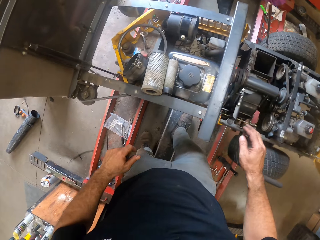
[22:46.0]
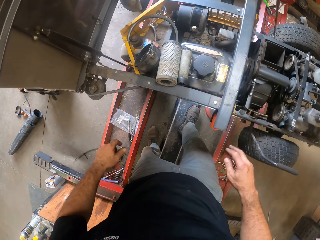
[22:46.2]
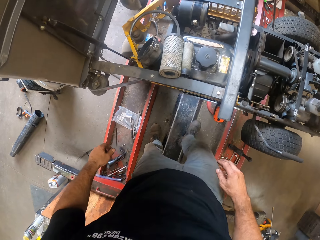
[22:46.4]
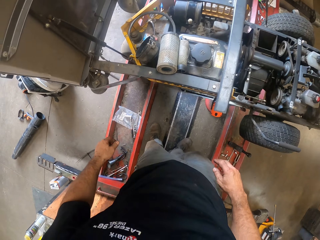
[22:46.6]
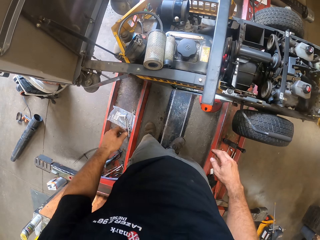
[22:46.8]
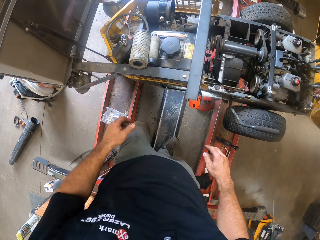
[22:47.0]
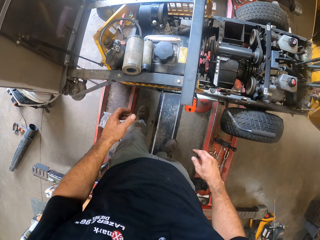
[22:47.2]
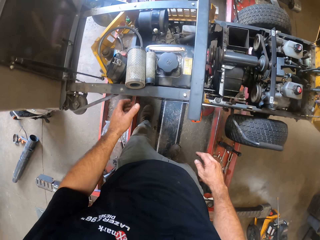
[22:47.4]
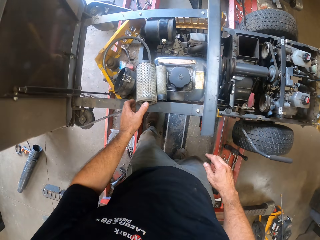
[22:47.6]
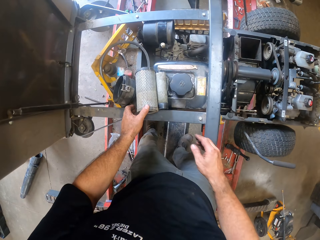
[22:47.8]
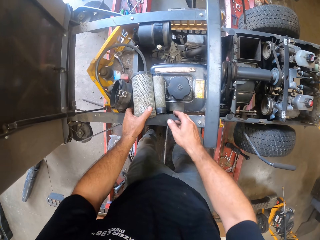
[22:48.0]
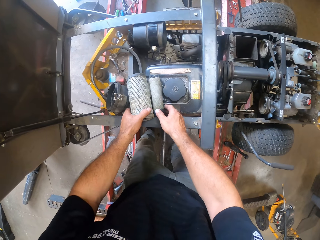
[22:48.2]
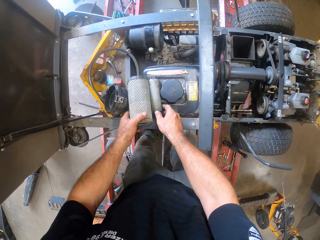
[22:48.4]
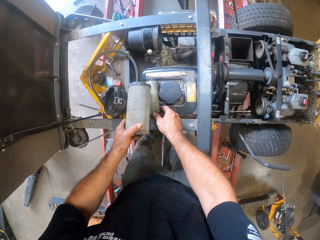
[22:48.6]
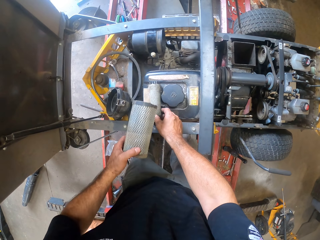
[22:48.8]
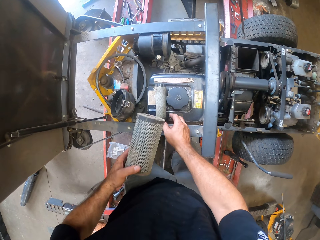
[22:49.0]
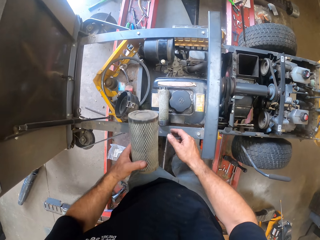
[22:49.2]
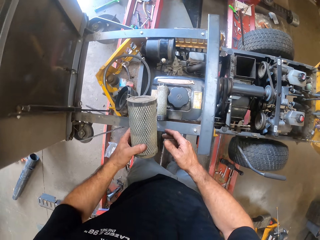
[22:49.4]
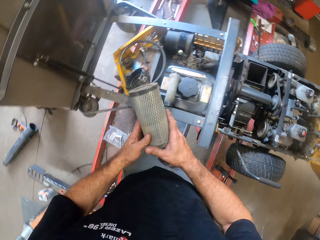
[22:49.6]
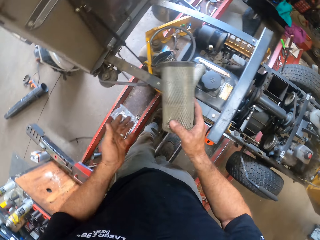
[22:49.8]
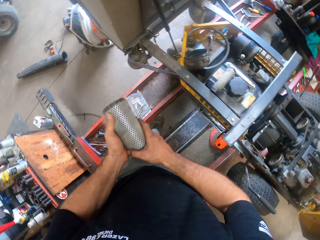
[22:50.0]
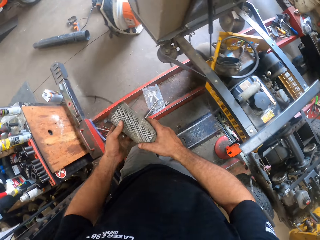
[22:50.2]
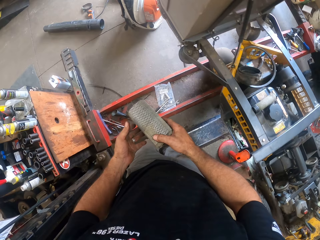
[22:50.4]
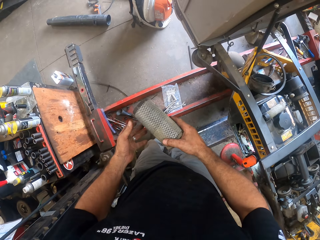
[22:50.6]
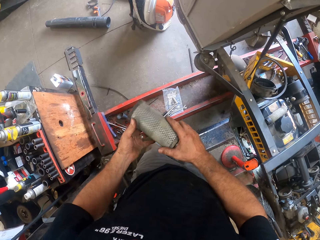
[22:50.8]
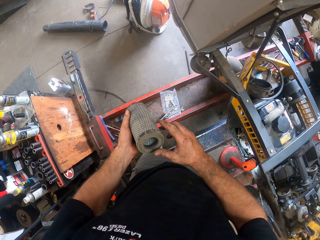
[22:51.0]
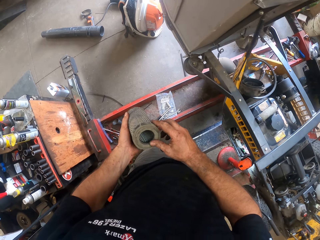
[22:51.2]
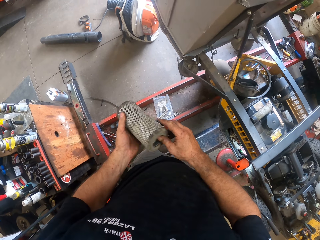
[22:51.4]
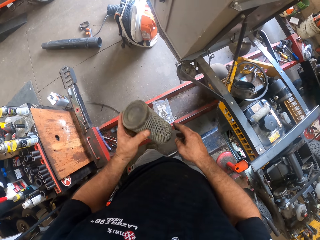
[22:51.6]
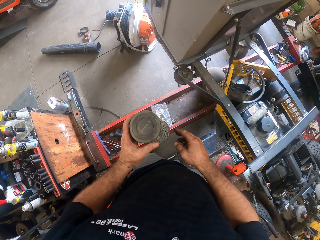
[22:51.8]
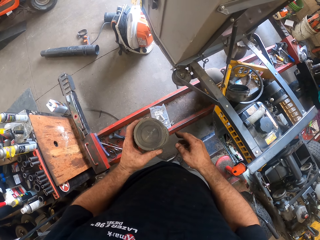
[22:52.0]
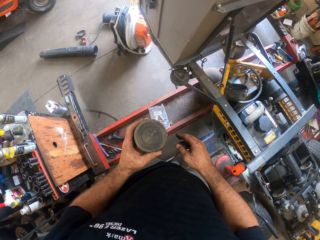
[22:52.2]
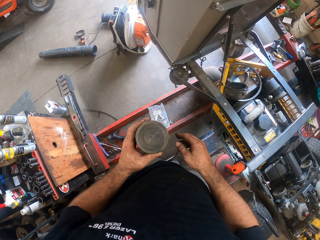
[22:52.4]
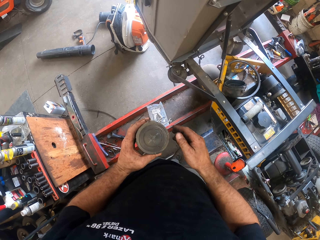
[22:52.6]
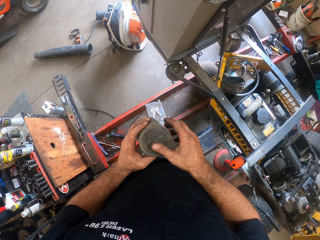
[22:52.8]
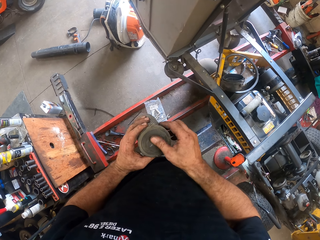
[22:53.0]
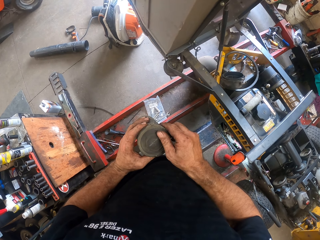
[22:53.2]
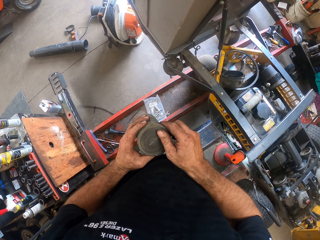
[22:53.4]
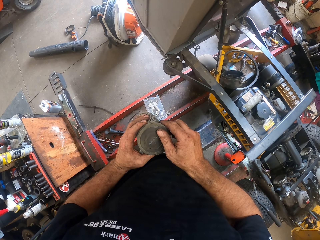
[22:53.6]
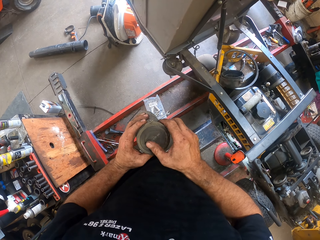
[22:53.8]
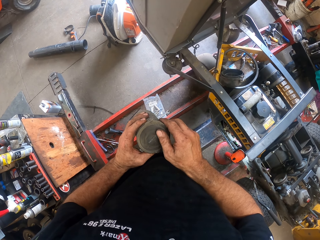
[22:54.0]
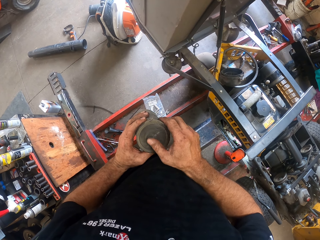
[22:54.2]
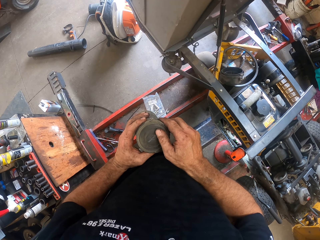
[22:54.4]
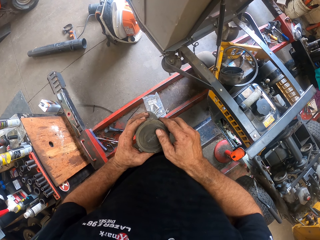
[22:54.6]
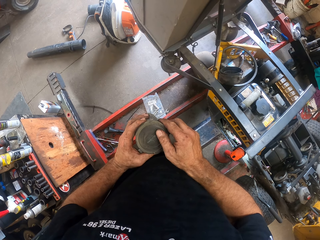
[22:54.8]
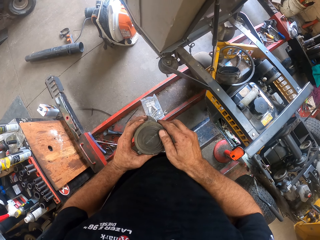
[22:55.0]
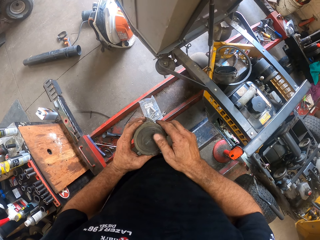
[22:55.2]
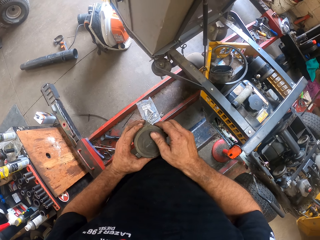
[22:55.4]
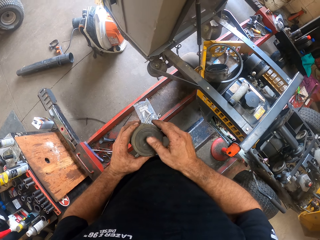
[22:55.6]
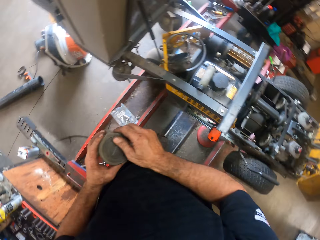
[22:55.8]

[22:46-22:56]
The camera wearer takes an exhaust pipe from on top of the machine. He looks at something. He cleans the exhaust pipe with his finger.

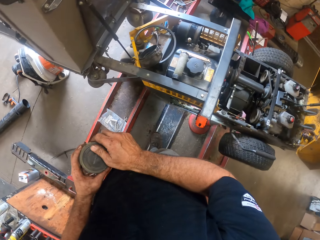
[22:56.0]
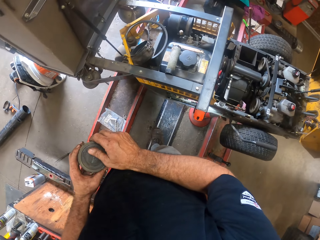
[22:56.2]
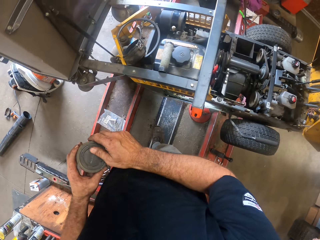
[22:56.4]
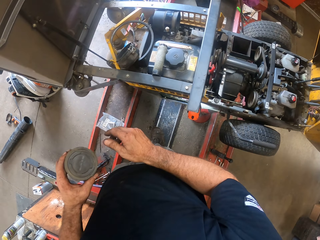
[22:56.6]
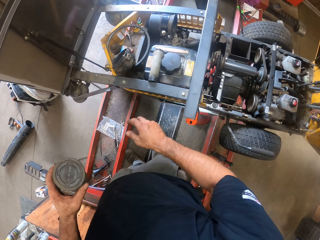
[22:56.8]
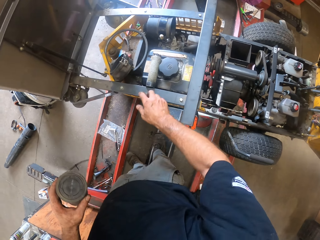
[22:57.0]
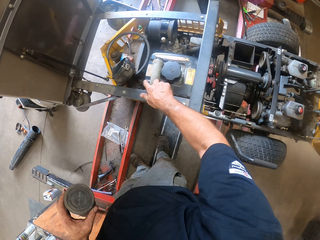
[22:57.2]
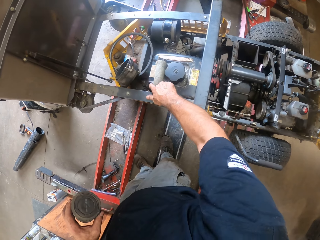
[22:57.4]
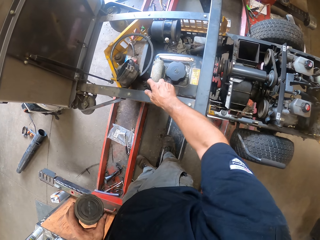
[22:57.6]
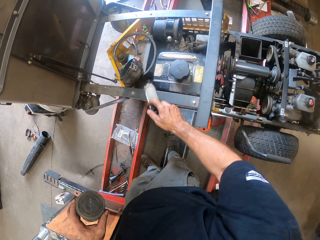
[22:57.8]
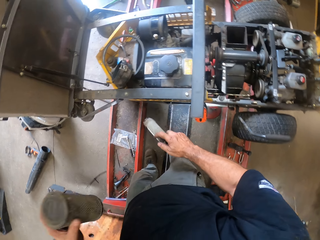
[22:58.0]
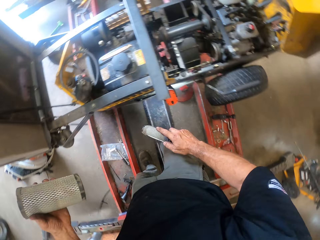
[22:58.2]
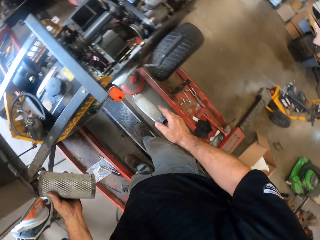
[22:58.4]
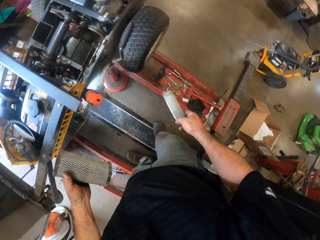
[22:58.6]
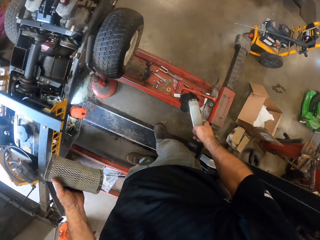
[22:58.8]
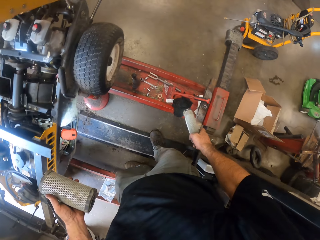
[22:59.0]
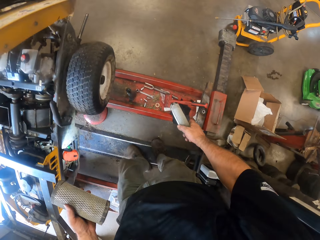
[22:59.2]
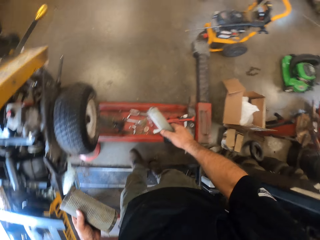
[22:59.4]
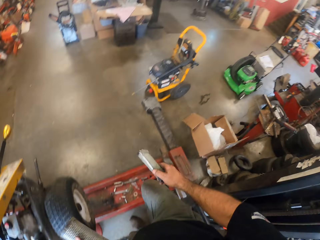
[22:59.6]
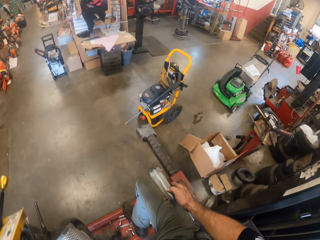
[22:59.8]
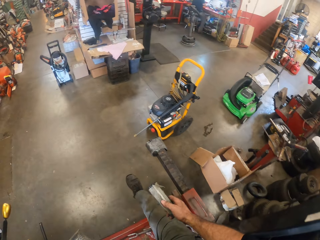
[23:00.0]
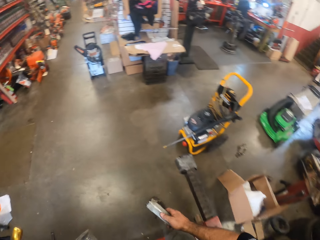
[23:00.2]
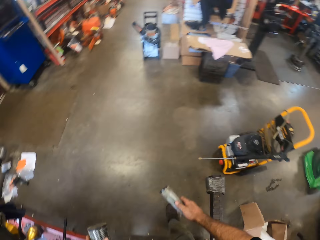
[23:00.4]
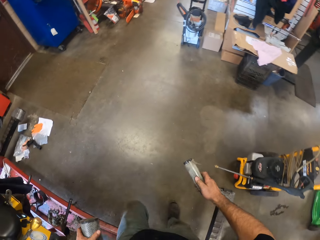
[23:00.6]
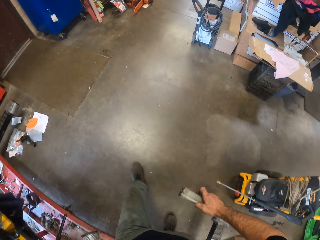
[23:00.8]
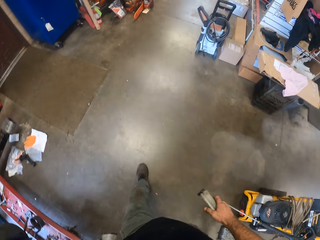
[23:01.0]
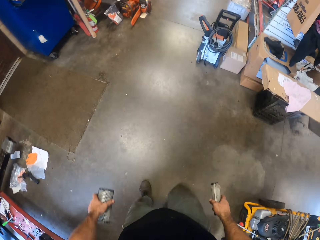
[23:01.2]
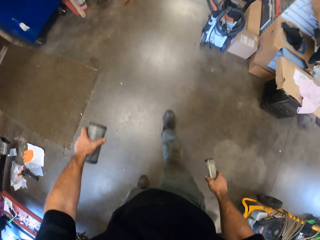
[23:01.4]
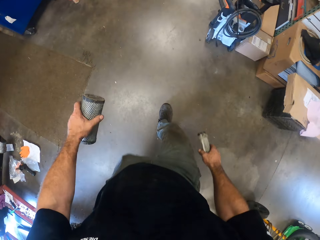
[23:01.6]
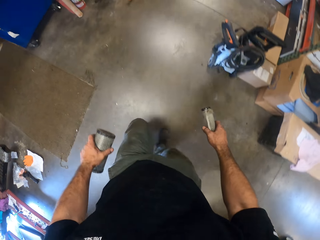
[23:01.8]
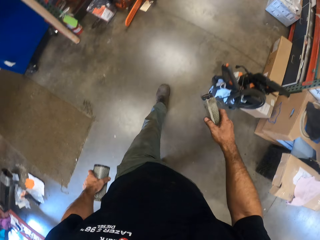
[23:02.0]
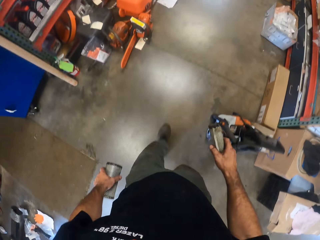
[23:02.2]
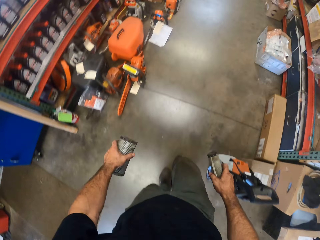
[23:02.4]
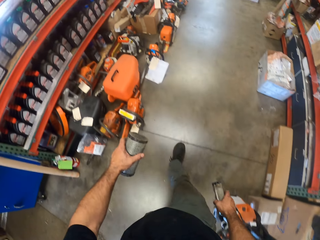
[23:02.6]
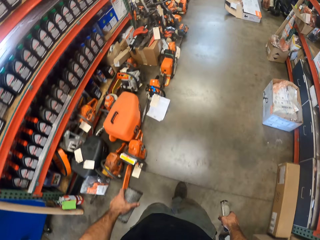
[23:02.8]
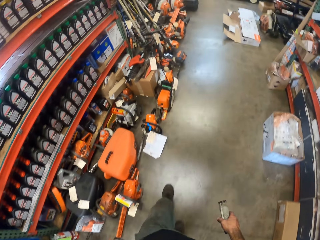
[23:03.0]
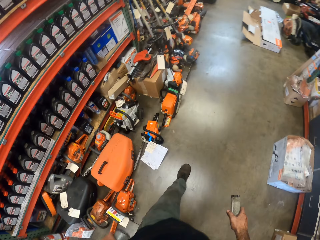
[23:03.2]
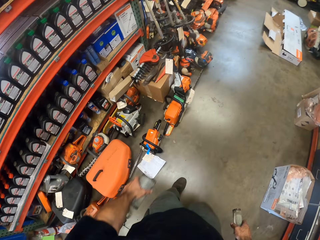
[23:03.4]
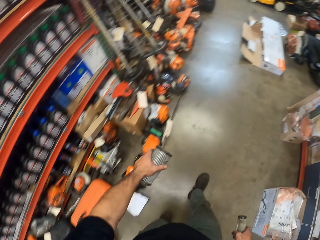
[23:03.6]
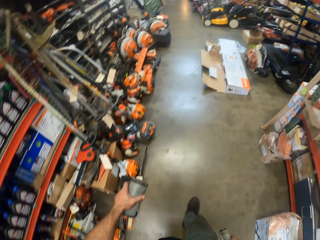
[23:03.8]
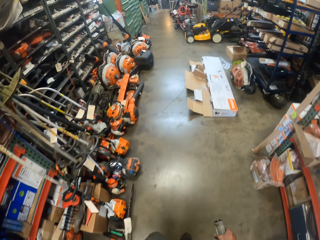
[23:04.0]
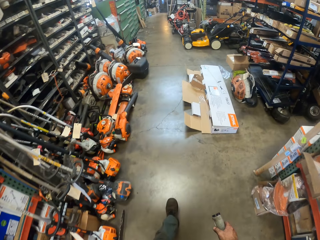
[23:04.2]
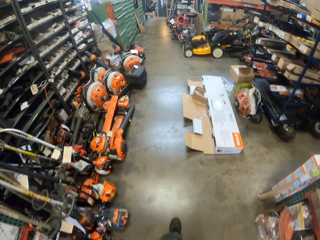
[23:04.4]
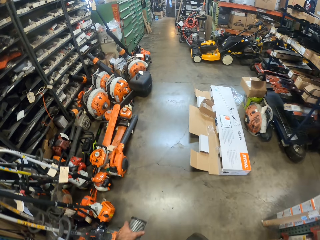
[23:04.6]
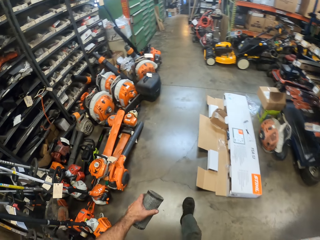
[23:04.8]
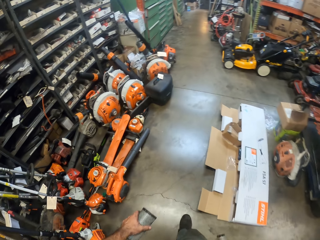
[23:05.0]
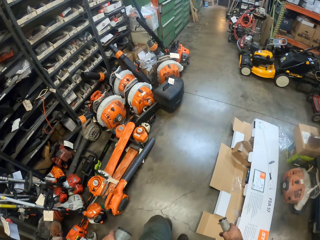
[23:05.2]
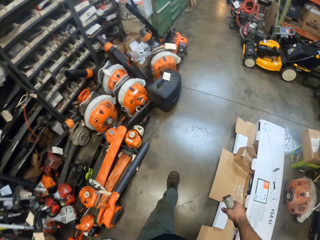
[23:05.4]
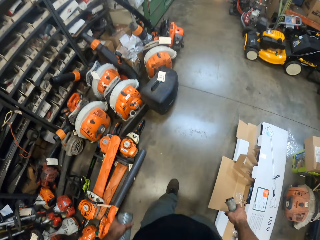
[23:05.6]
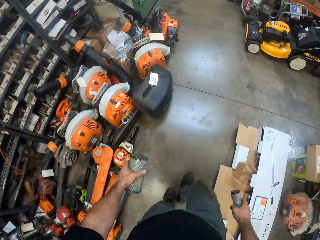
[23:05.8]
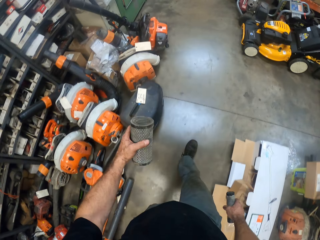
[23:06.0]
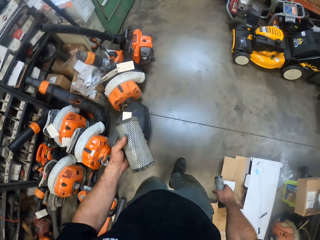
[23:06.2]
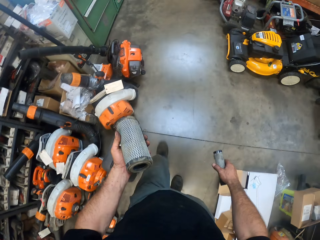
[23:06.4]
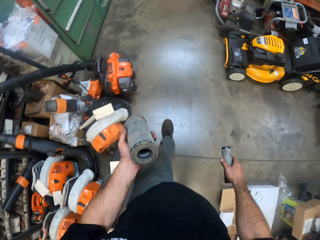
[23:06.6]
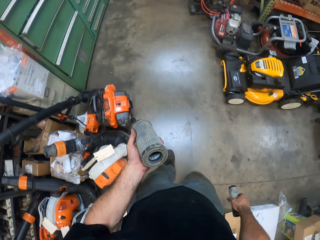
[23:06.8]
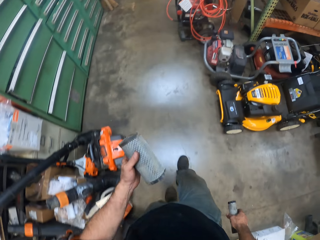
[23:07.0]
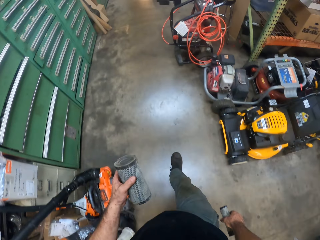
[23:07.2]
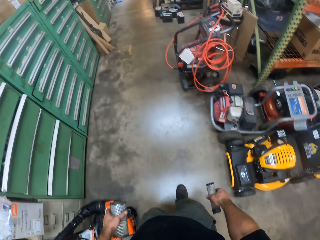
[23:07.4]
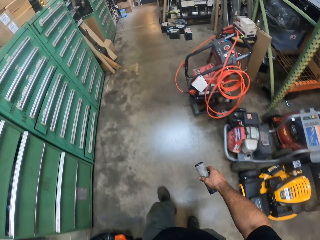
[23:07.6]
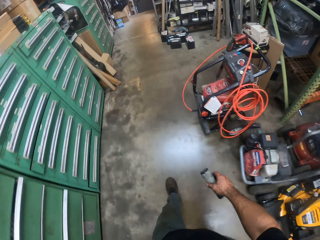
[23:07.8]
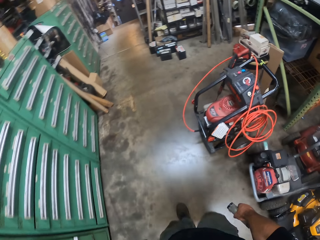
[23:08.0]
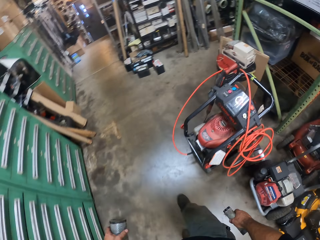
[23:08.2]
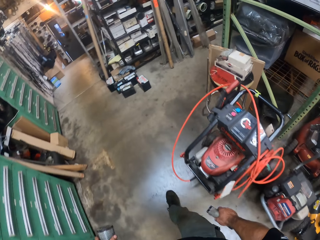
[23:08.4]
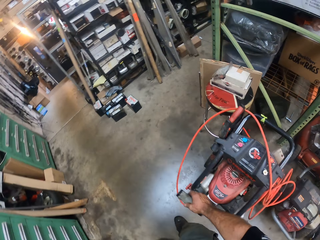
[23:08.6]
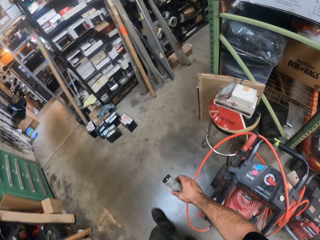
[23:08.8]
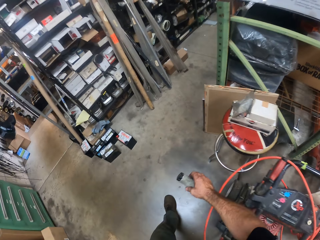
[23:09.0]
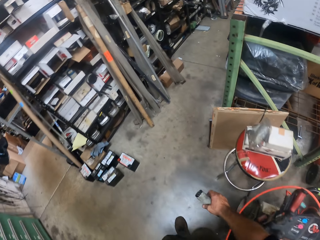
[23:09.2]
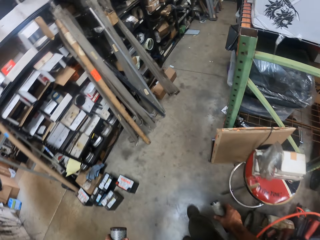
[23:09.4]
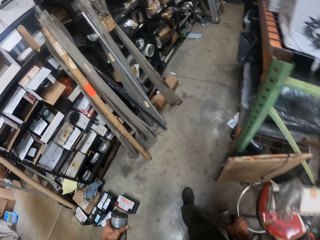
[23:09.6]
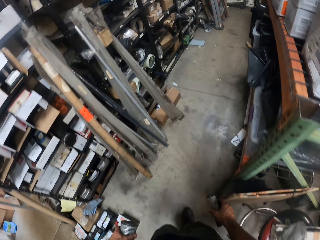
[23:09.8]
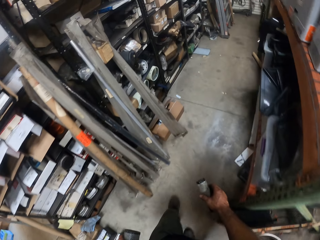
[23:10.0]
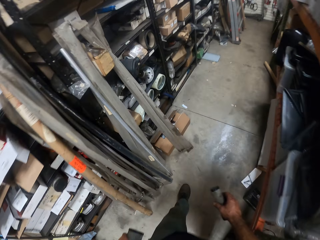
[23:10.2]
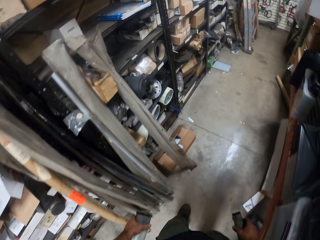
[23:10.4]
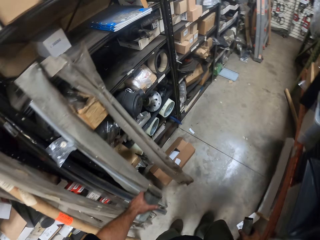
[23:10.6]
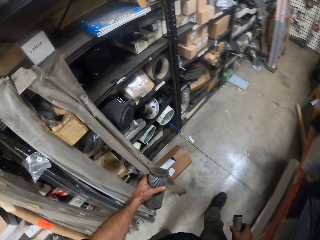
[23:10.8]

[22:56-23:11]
The camera wearer takes another exhaust pipe from on top of the machine. They walk around. They look at something. They walk around.
